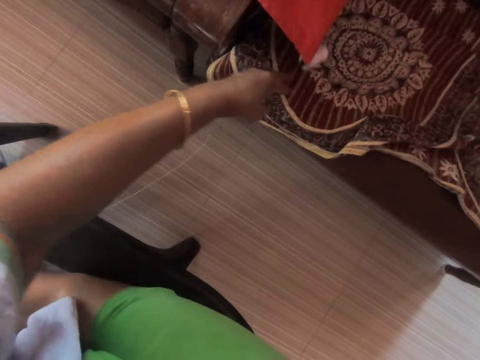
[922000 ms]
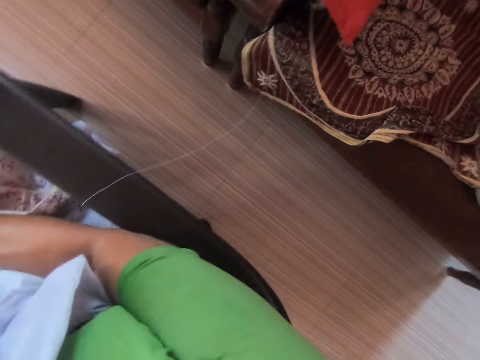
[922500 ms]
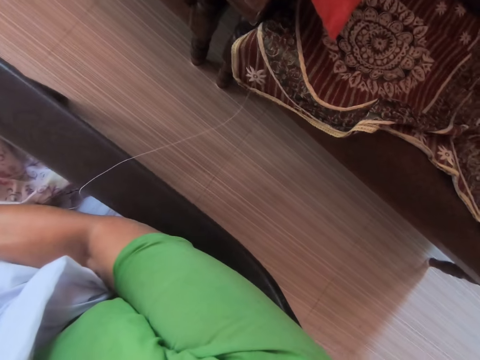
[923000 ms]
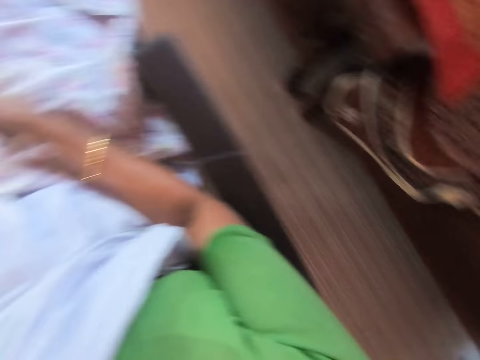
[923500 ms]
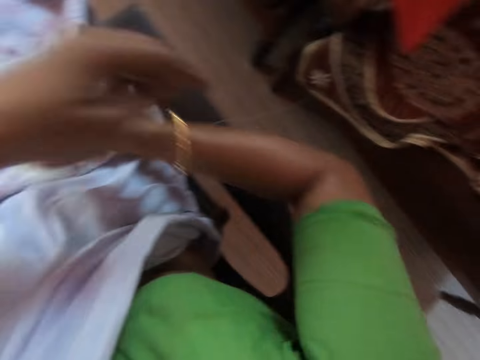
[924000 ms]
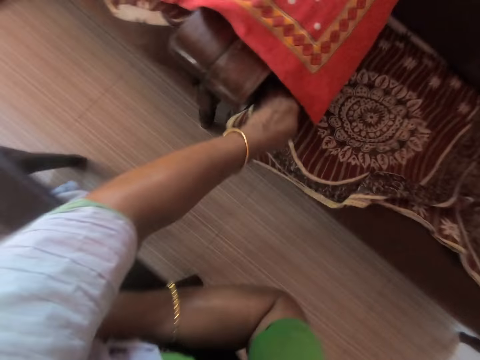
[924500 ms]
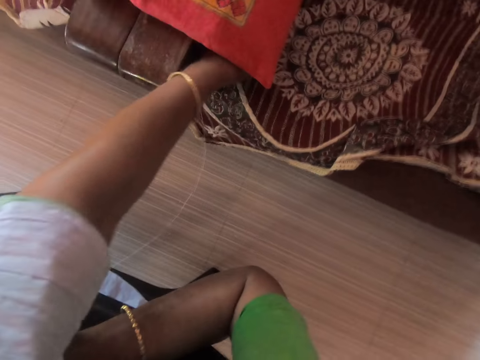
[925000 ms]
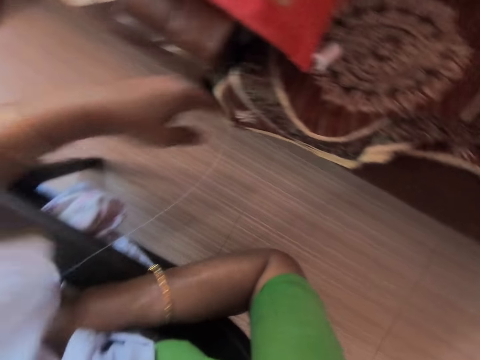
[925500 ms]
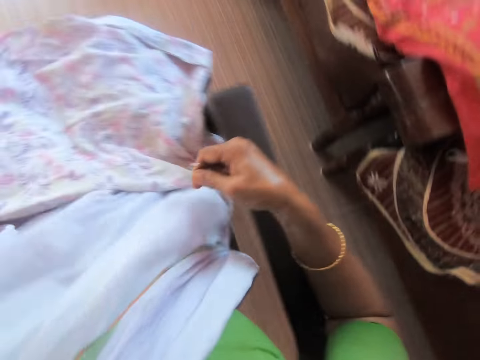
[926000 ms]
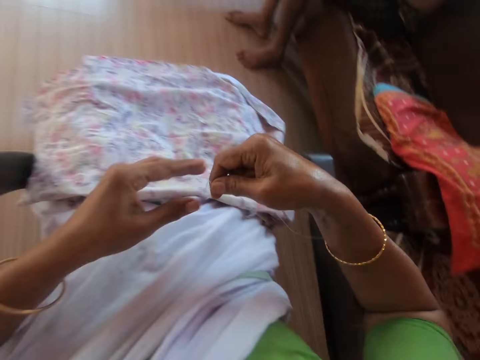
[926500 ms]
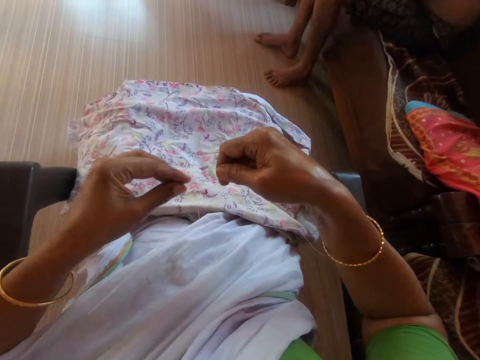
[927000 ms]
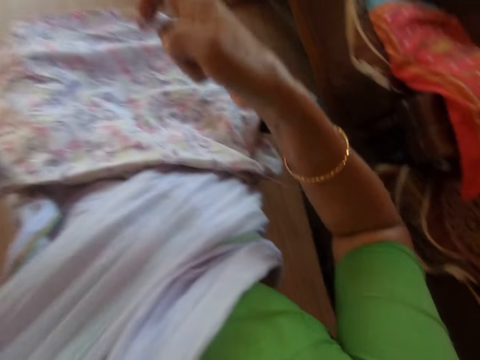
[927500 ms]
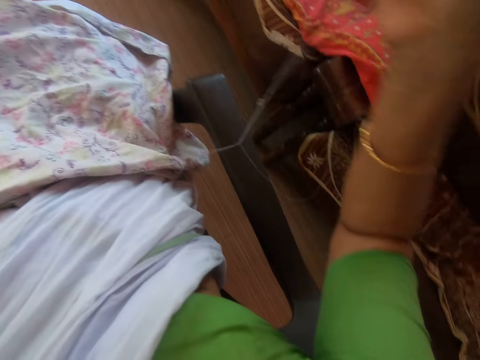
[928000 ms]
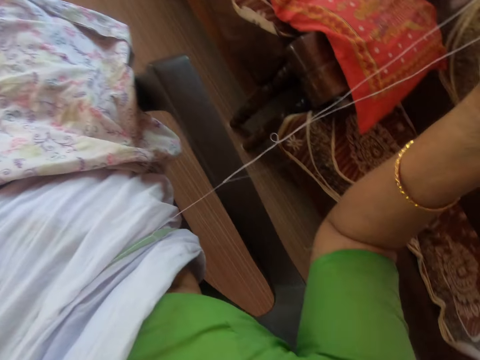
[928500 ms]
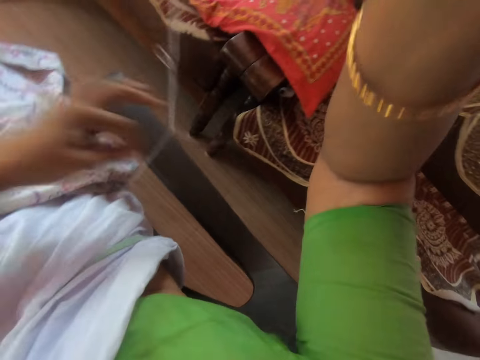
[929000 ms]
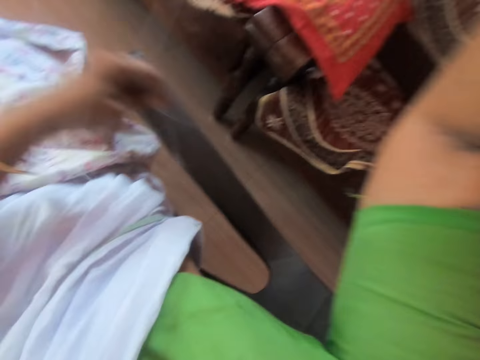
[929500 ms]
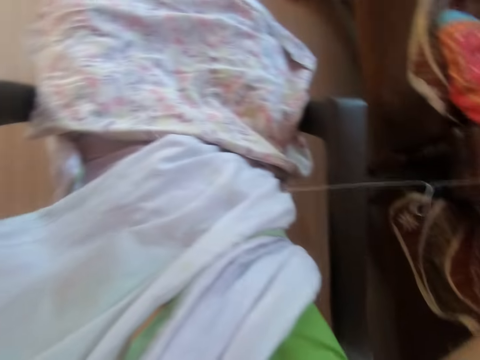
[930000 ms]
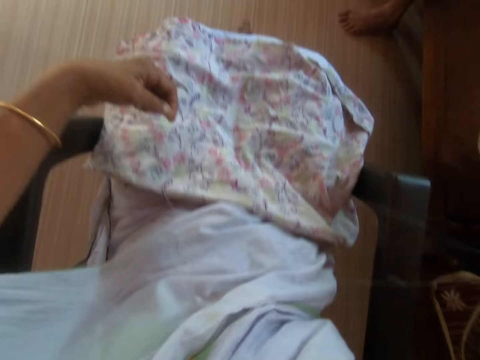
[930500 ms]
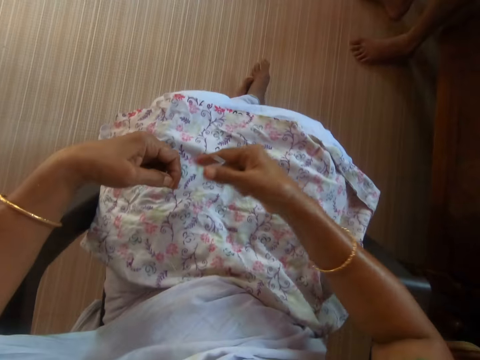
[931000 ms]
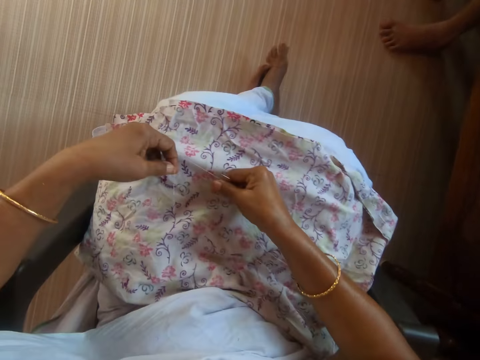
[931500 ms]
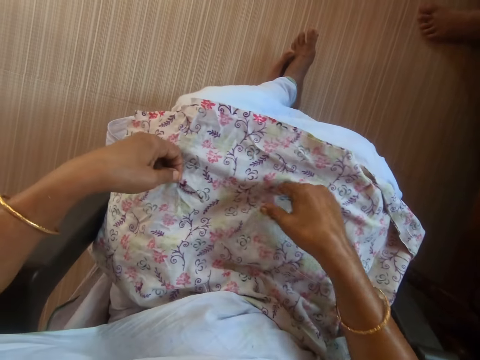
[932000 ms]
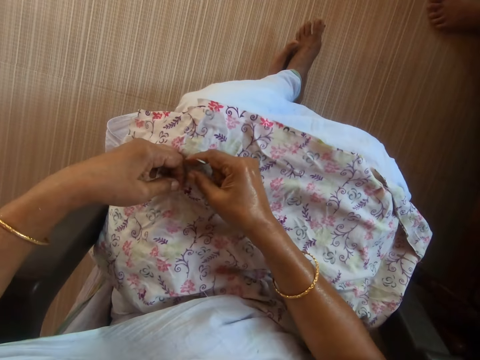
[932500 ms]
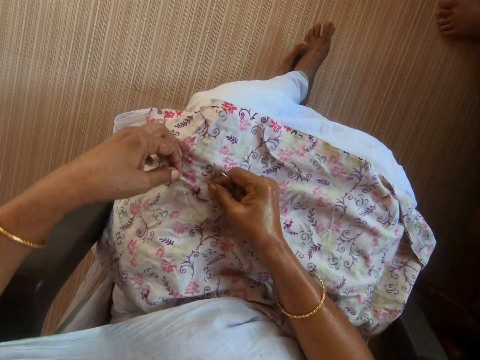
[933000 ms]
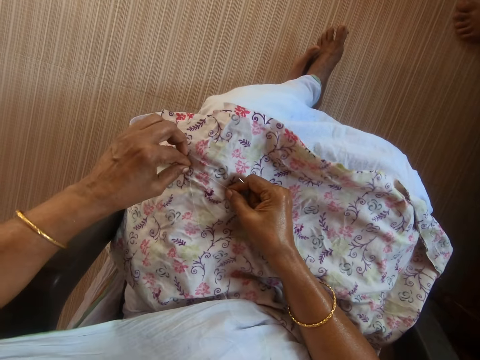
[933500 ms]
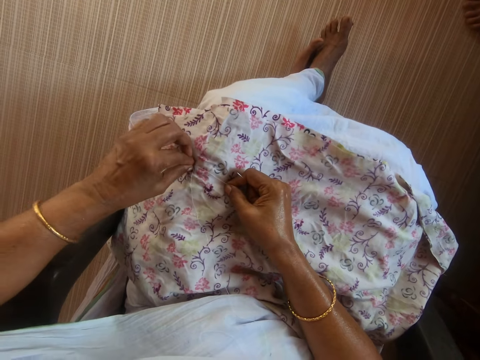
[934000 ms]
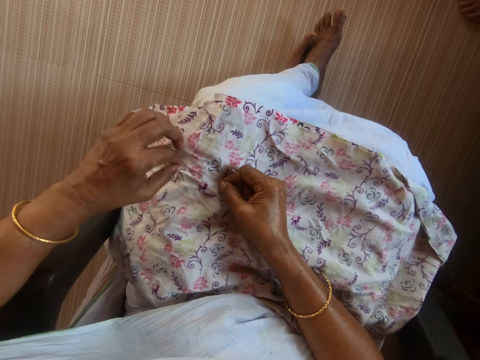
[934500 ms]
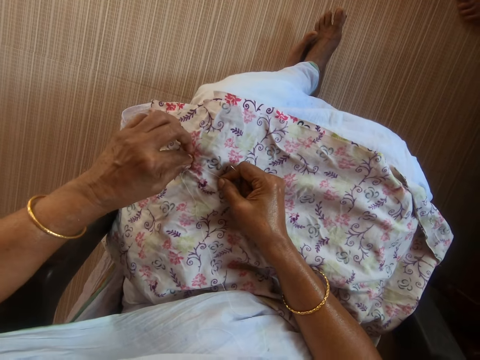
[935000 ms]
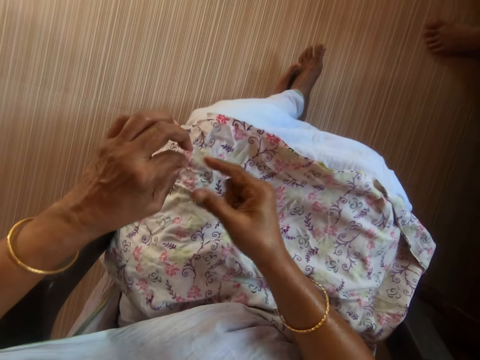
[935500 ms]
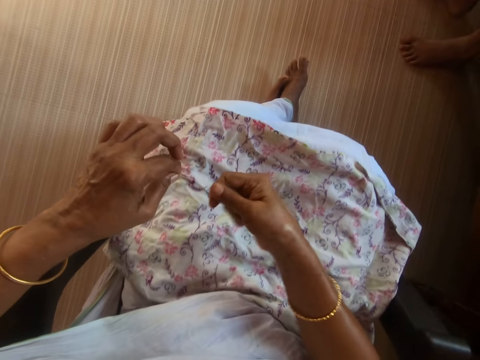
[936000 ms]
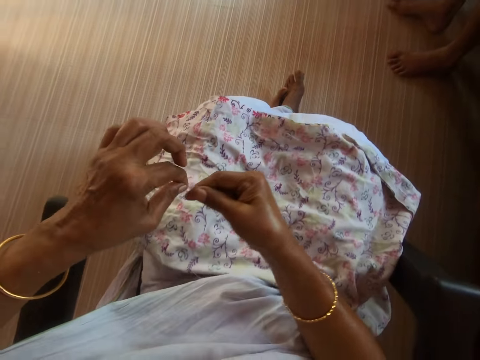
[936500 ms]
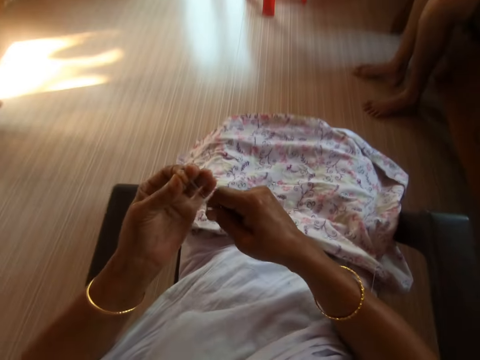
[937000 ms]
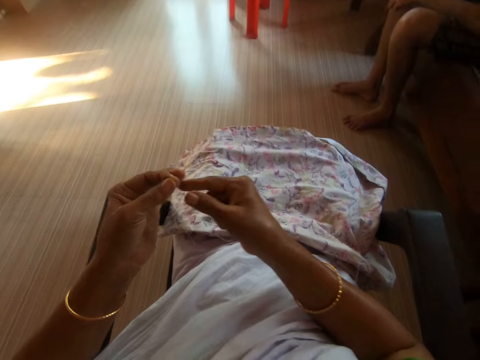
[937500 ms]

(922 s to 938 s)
The camera wearer drops the spool of thread on the chair with her left hand. She adjusts the spool of thread on the chair with her left hand. She picks up the thread on the piece of cloth with her right hand. She holds the thread with both hands. She adjusts the thread on the needle. She holds the thread with her right hand. She holds the thread with both hands. She holds the thread with her left hand. She straightens the thread with both hands. She places her right hand on the piece of cloth on her laps. She places her left hand on the piece of cloth on her laps. She holds the thread with her left hand. She places her right hand on the piece of cloth on her laps. She holds the thread with both hands. She adjusts the thread with her left hand. She picks the thread from the piece of cloth with her left hand. She straightens the thread with both hands. She straightens it again.

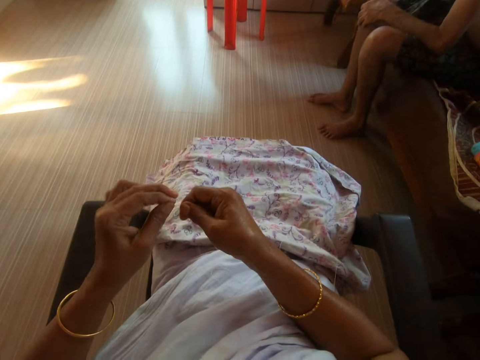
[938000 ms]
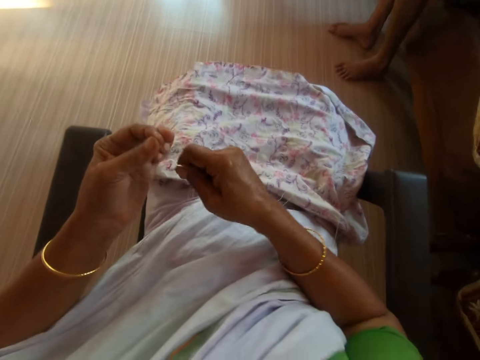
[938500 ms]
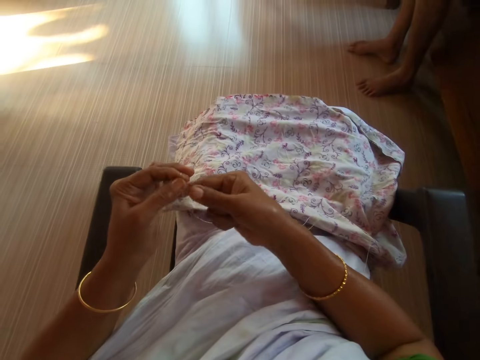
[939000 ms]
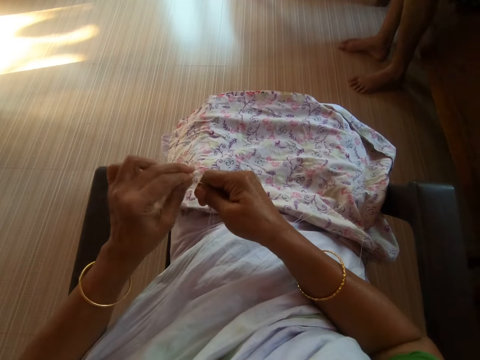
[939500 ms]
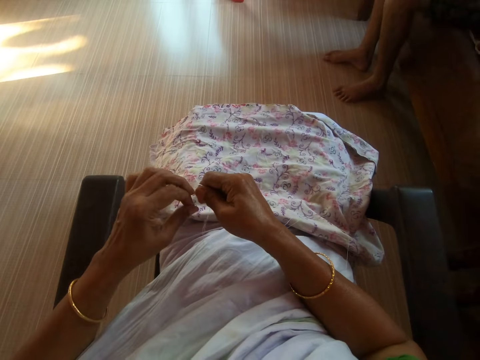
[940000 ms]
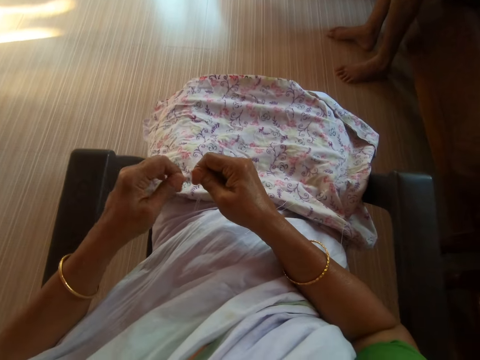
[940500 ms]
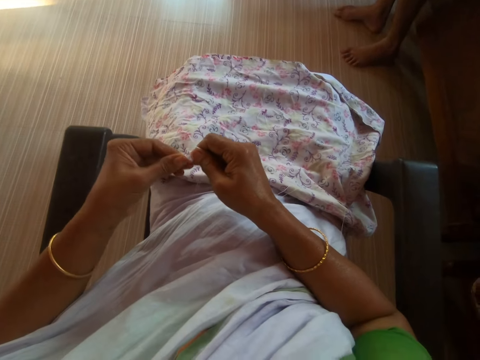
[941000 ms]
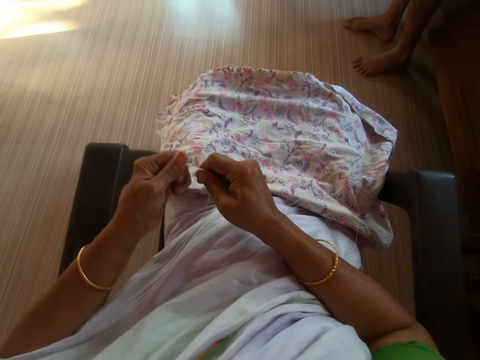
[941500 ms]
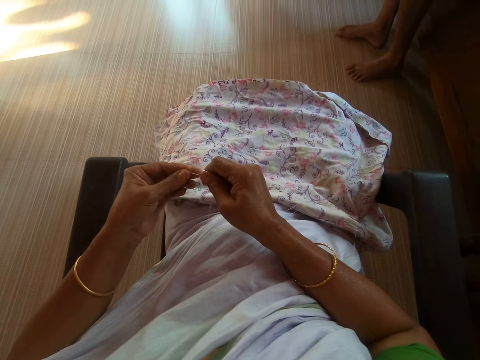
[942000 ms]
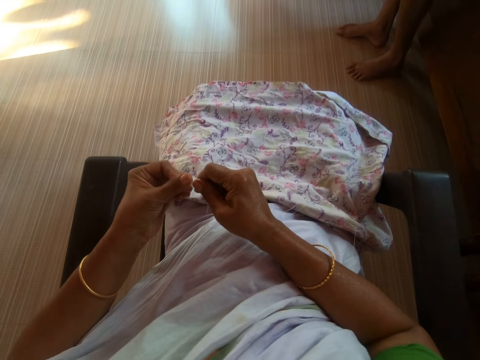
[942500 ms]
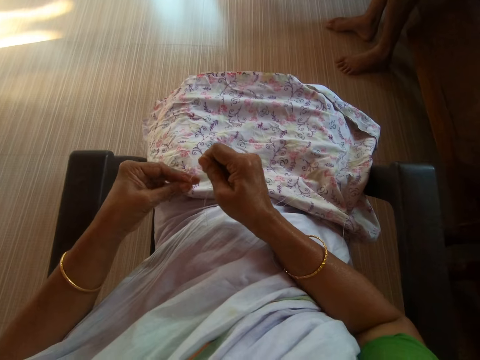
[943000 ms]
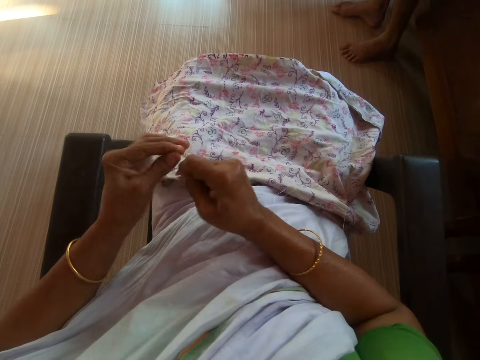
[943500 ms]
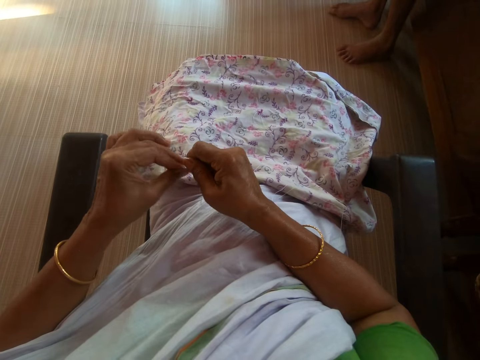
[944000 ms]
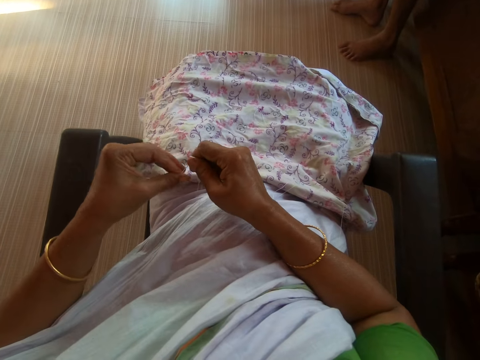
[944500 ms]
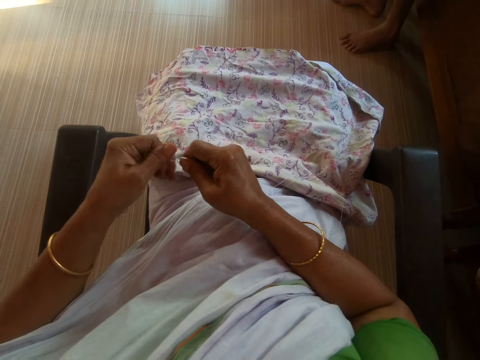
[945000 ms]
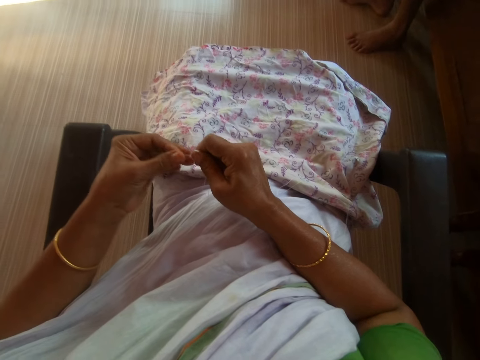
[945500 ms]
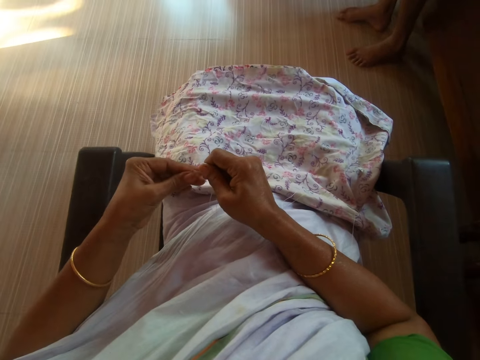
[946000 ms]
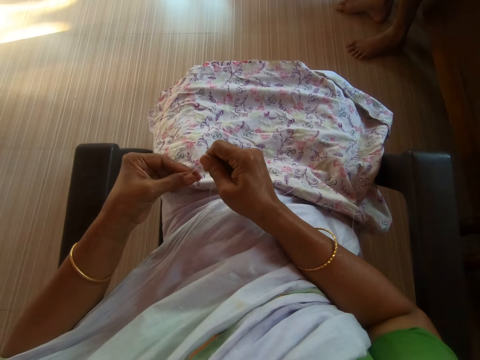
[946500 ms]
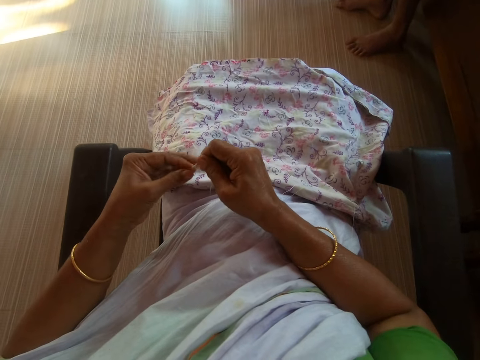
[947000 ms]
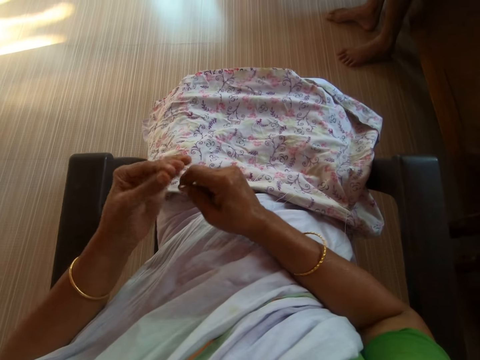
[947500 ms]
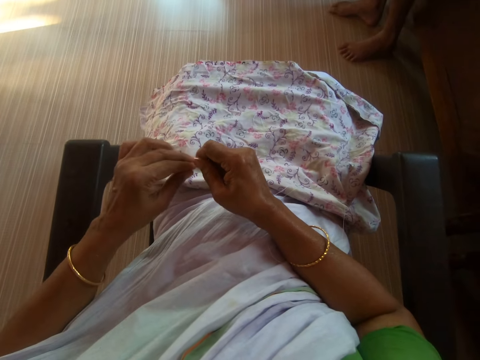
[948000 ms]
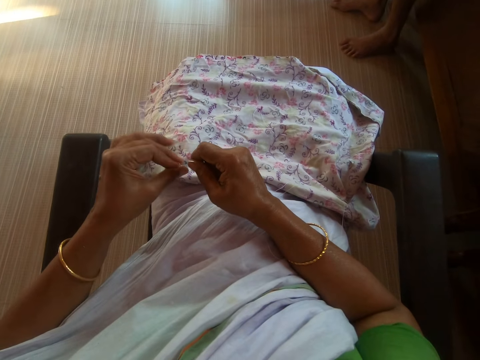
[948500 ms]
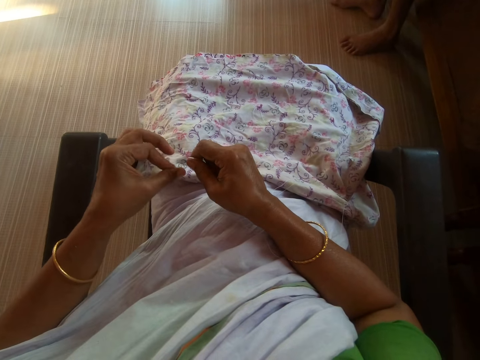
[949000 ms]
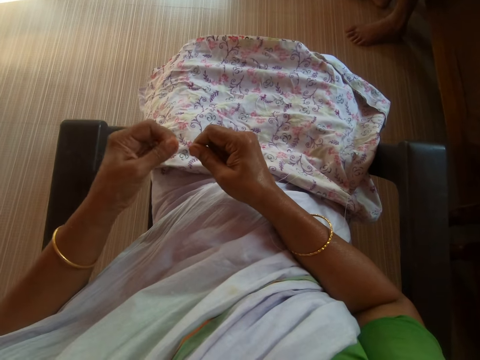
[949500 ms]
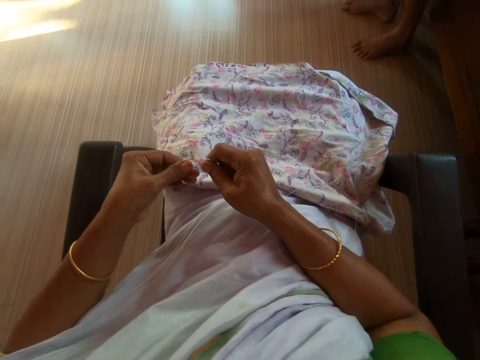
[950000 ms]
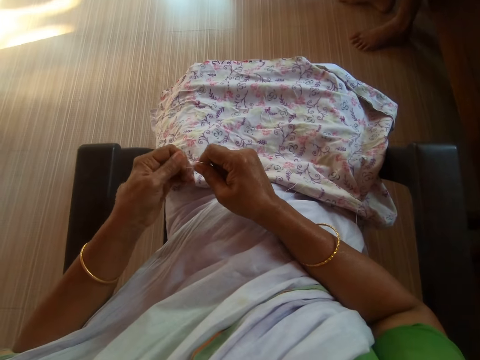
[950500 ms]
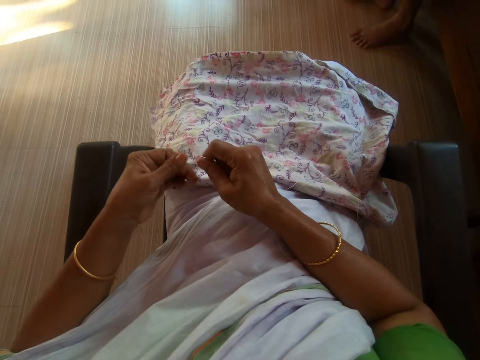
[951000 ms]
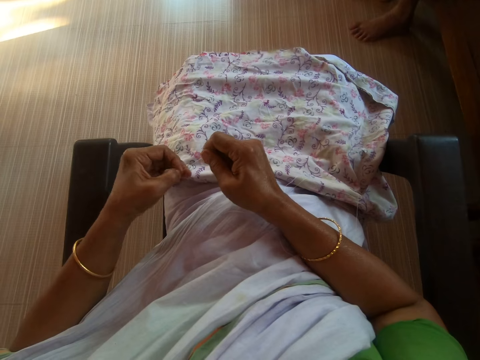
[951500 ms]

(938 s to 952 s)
The camera wearer straightens the thread with both hands. She straightens the thread with both hands again. She knots the thread on the needle with her left hand.
